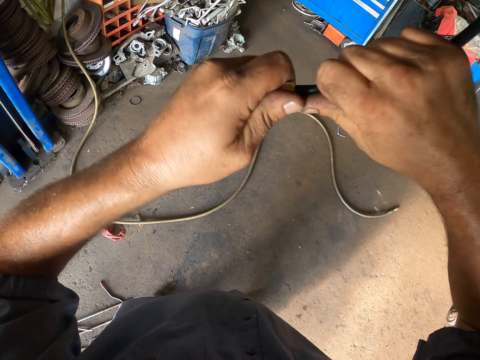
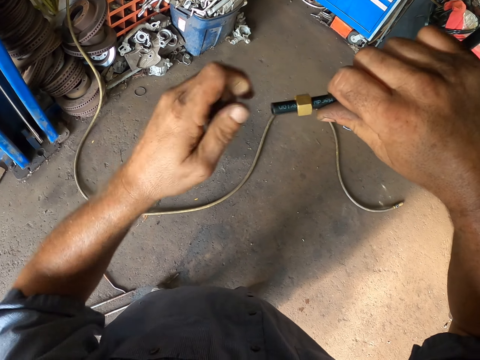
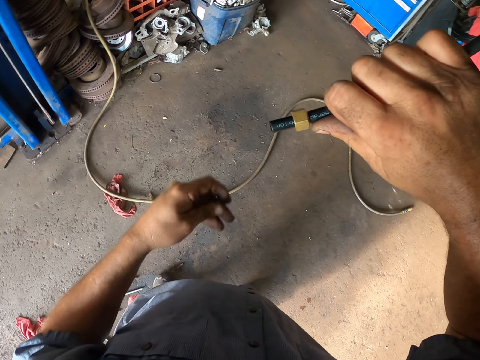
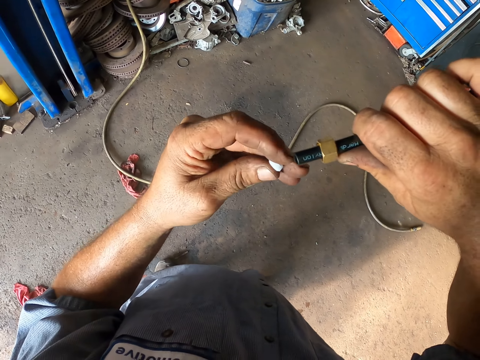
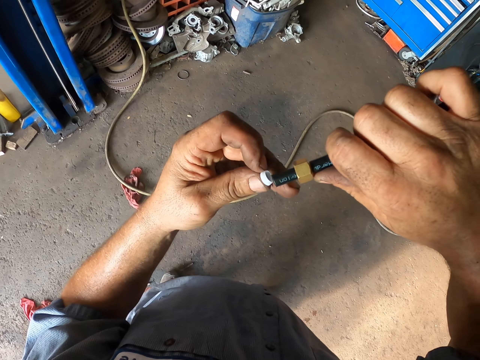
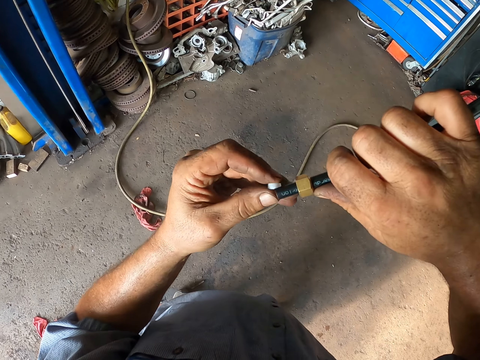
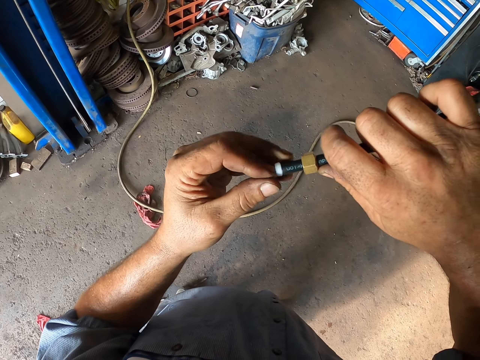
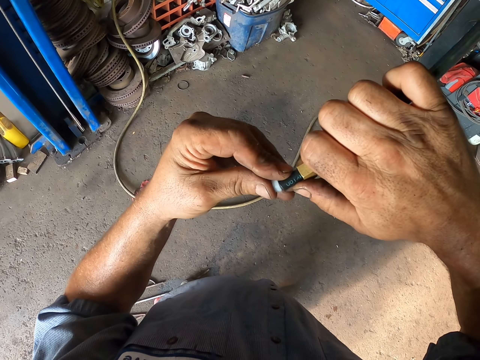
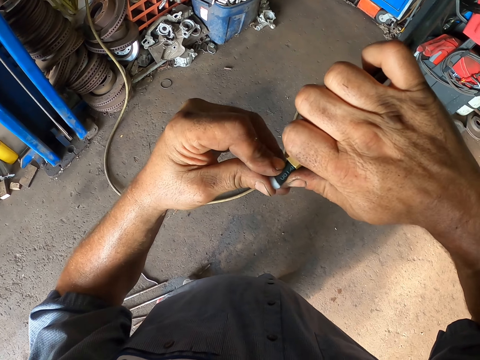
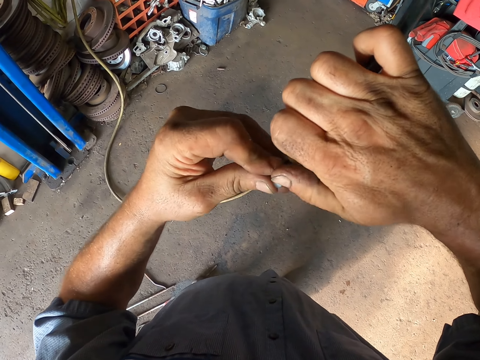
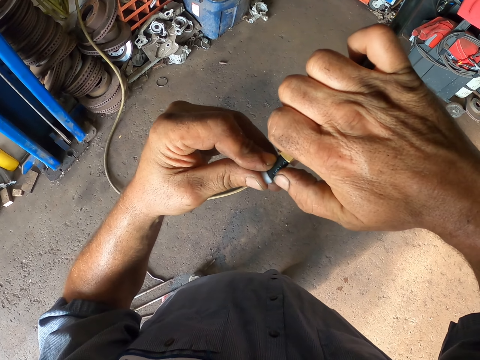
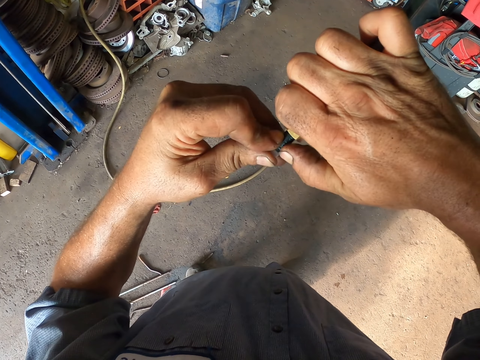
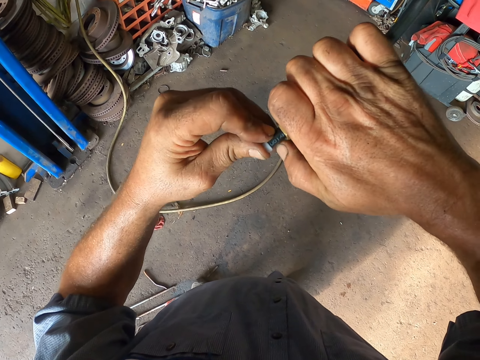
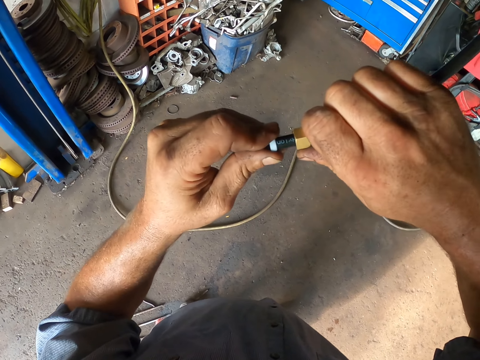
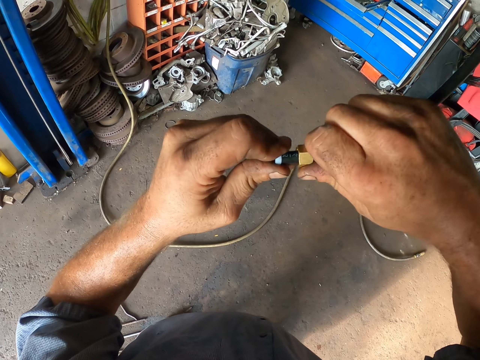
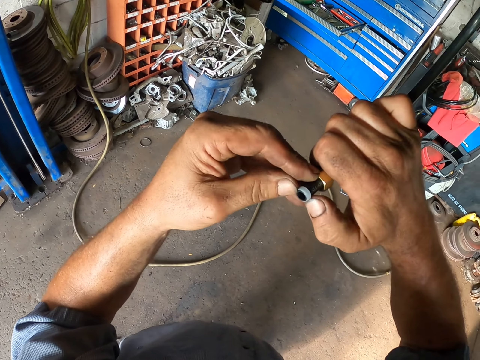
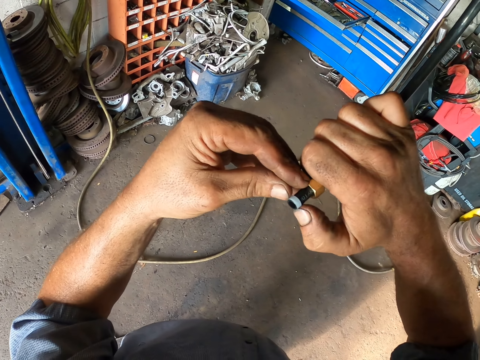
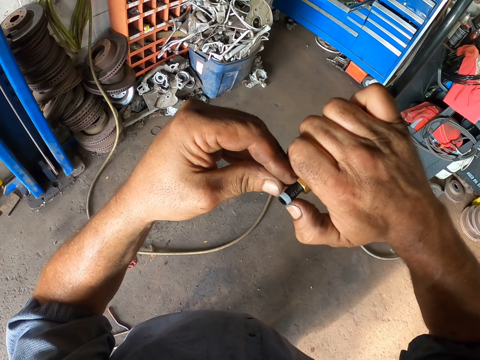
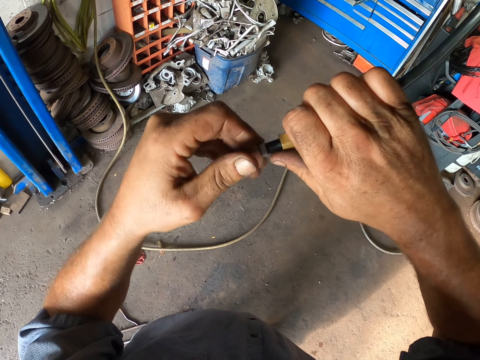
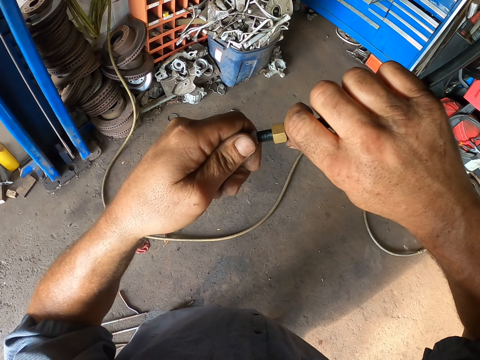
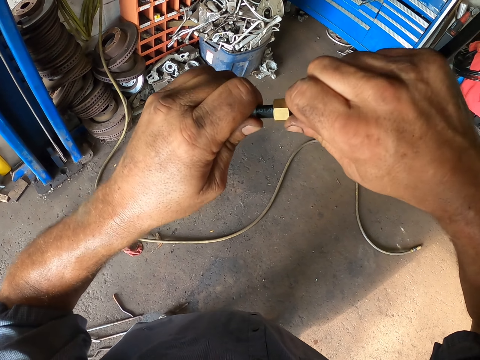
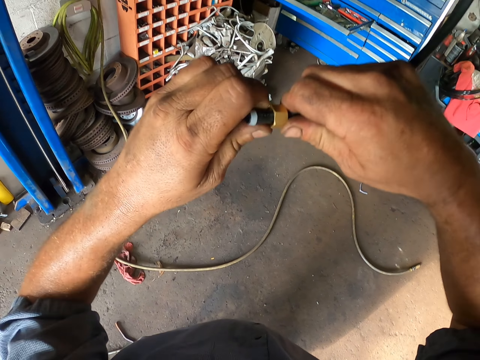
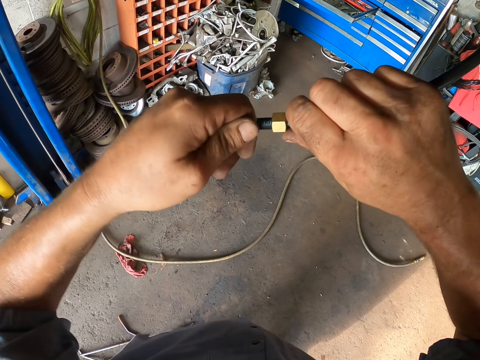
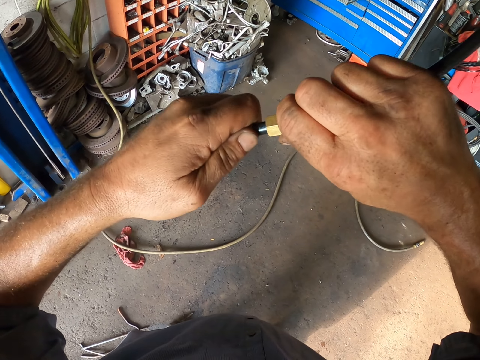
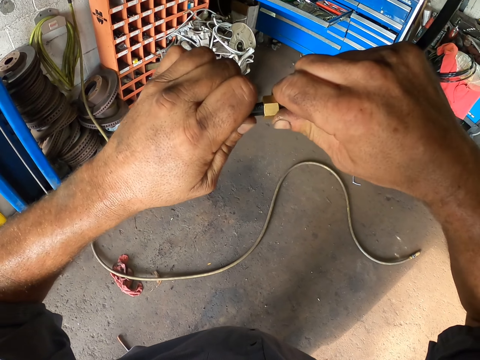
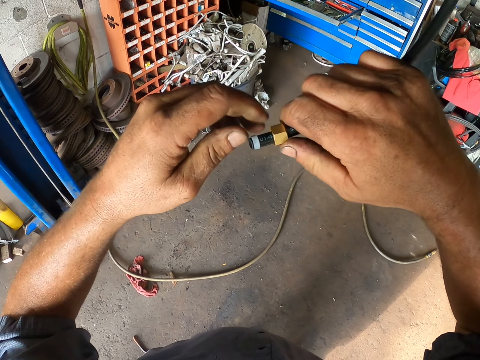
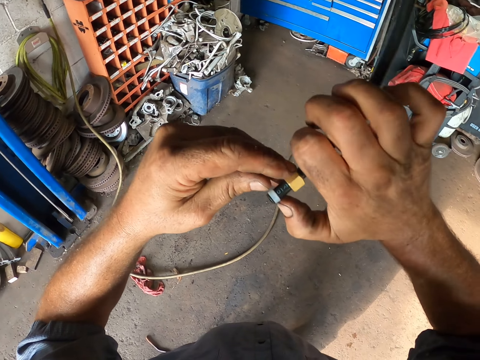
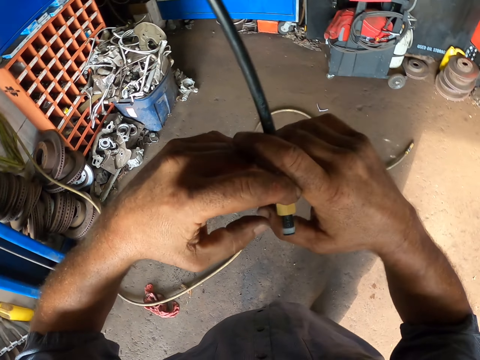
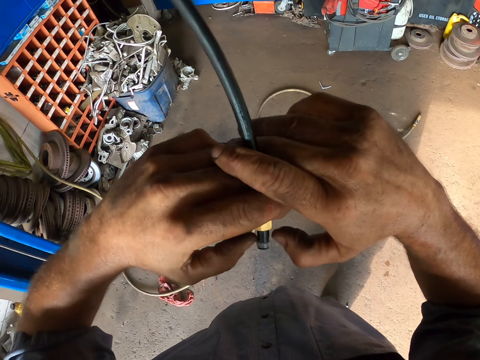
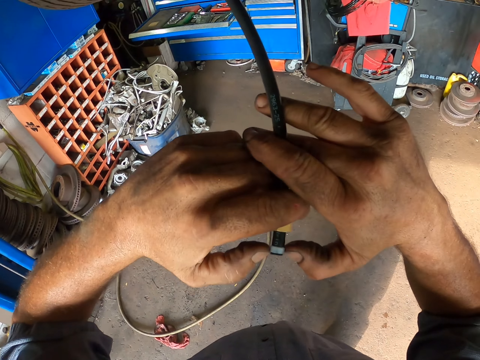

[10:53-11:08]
The camera wearer fits something on the pipe.

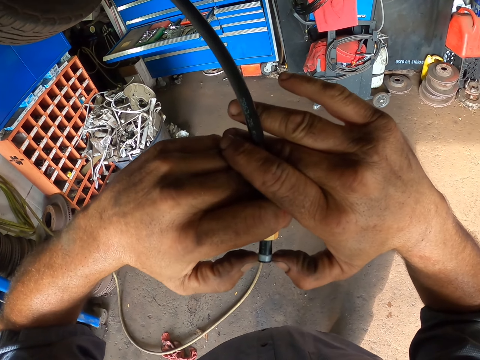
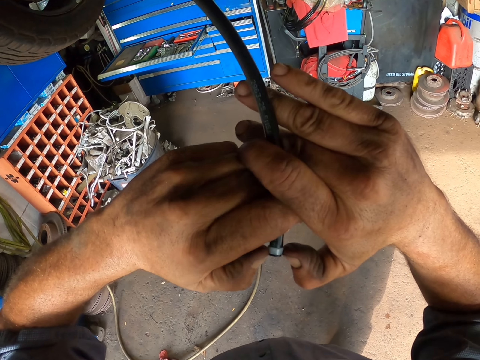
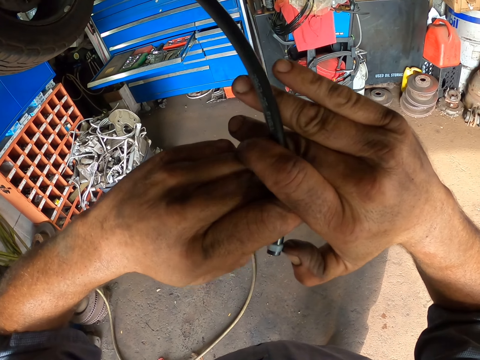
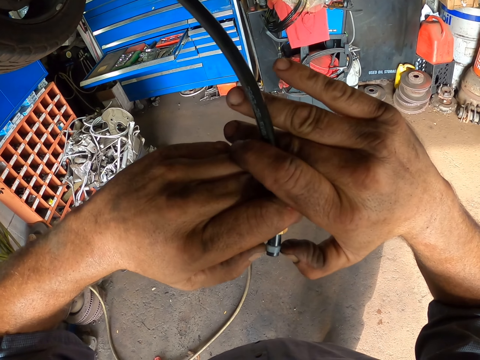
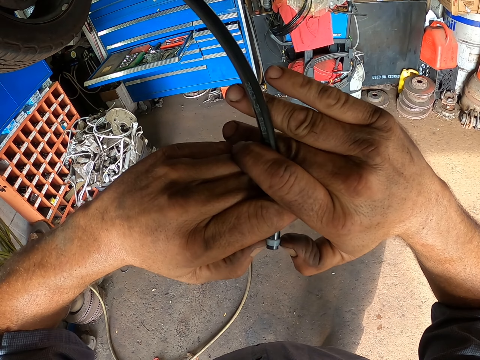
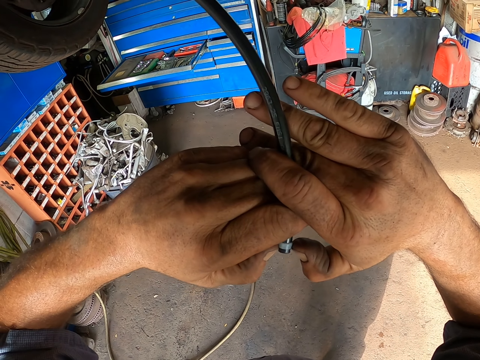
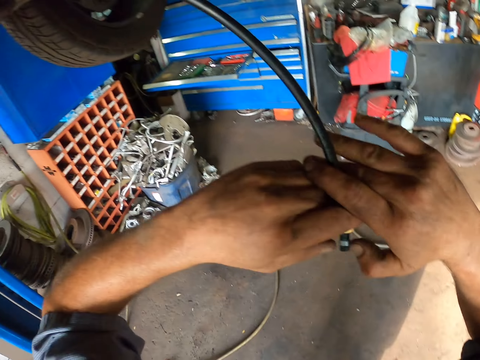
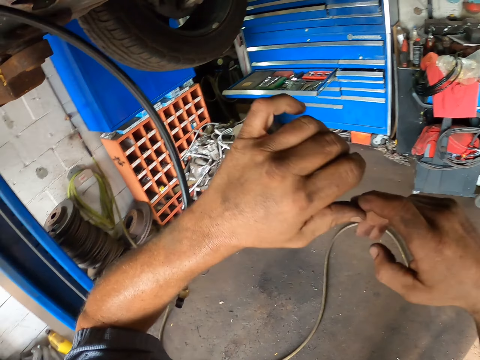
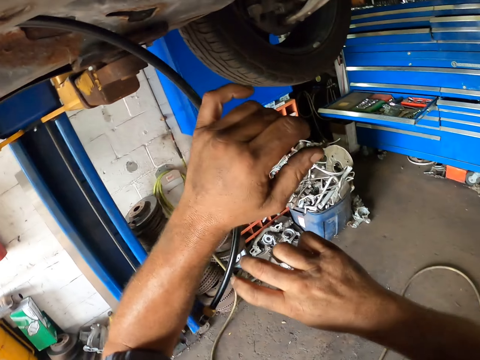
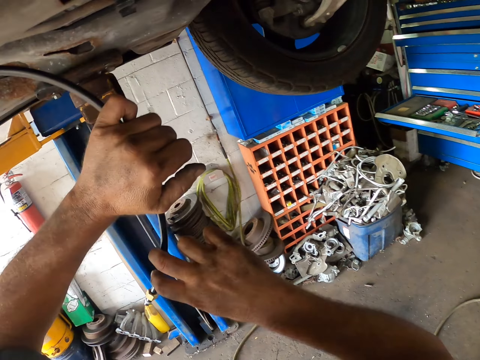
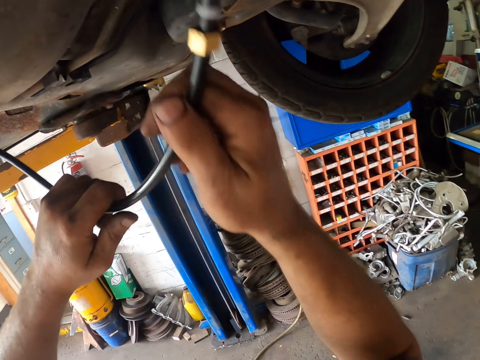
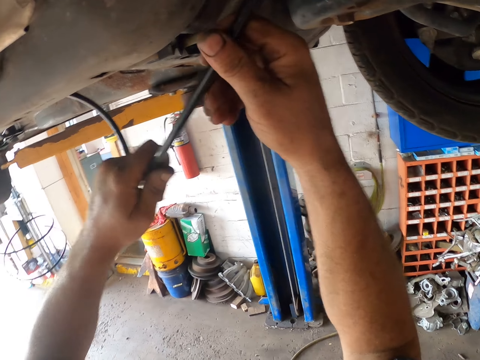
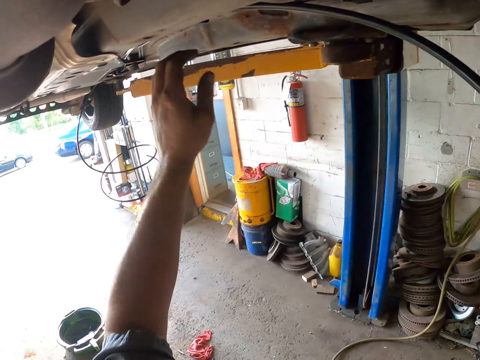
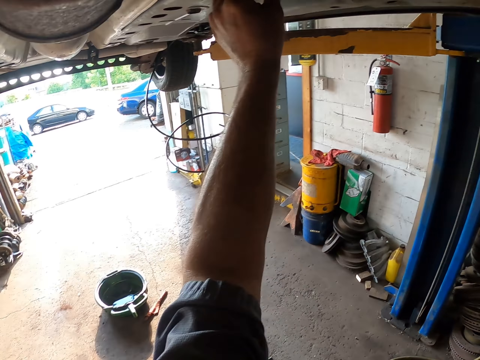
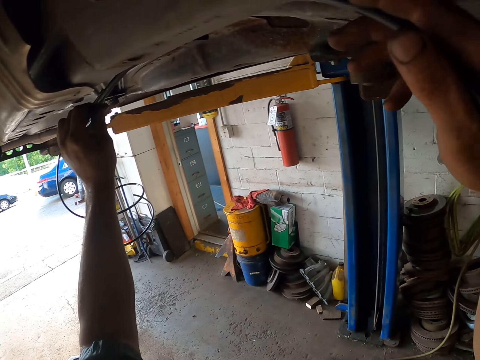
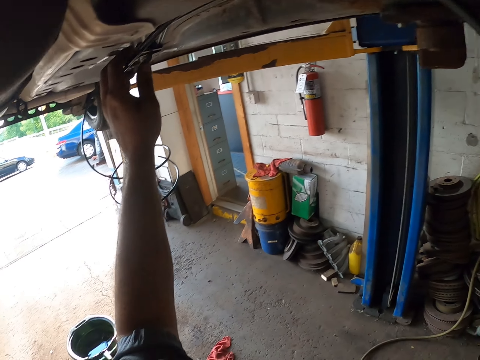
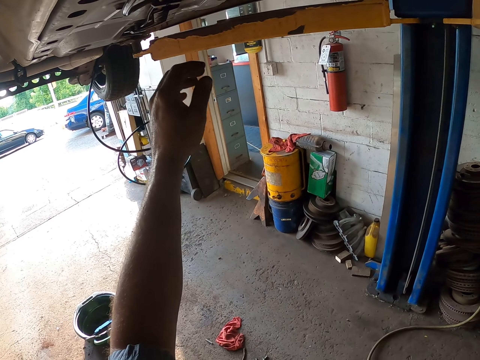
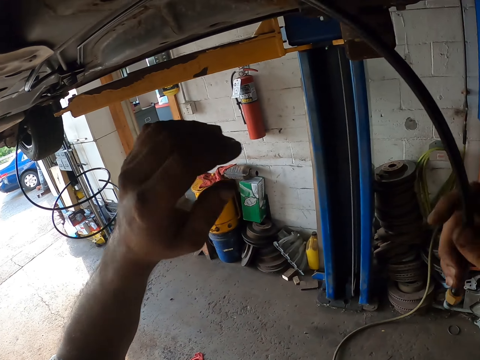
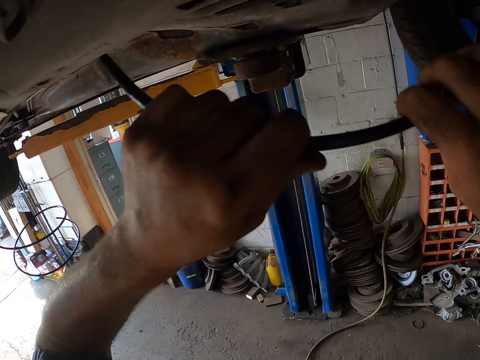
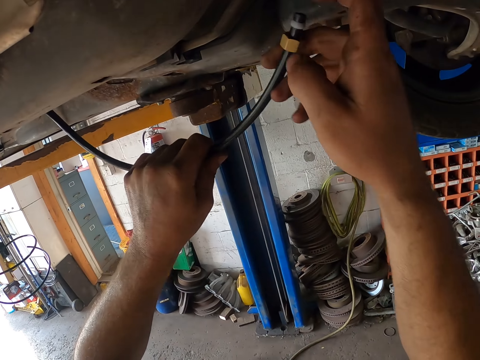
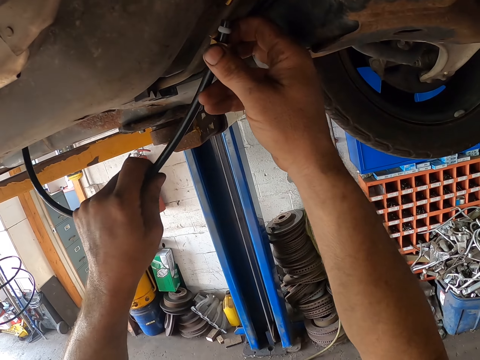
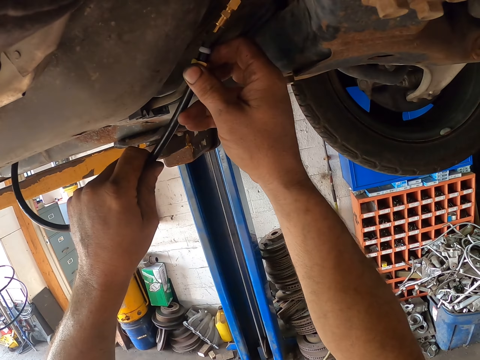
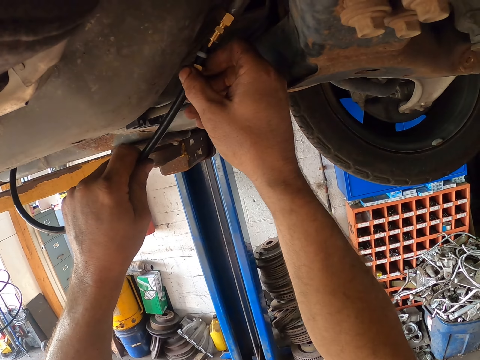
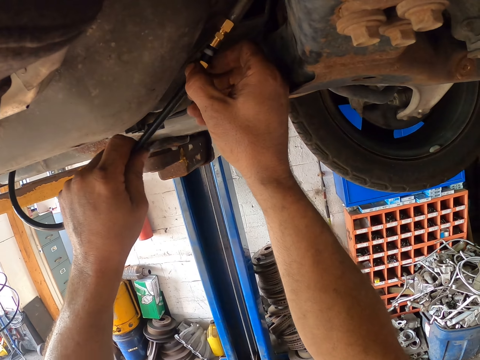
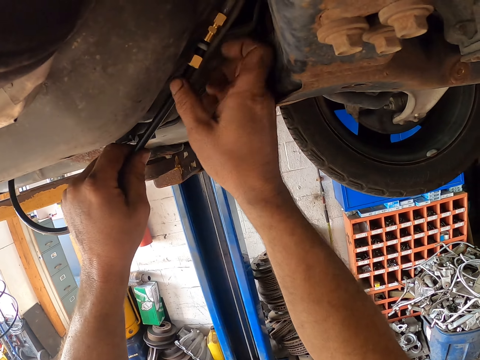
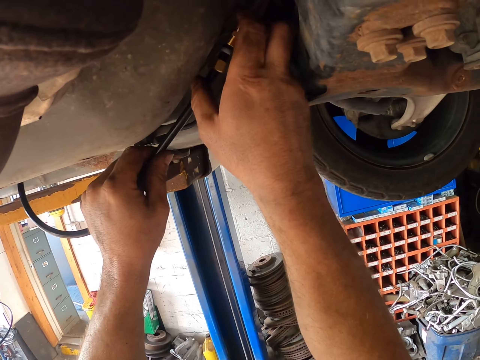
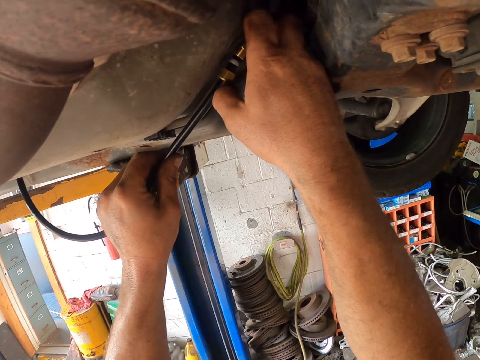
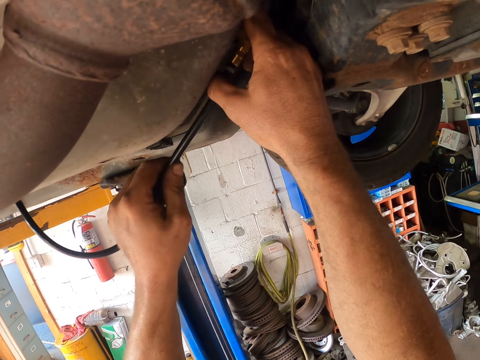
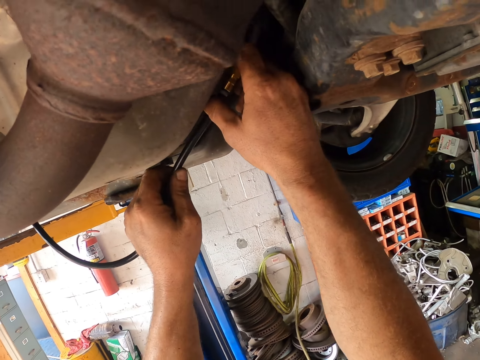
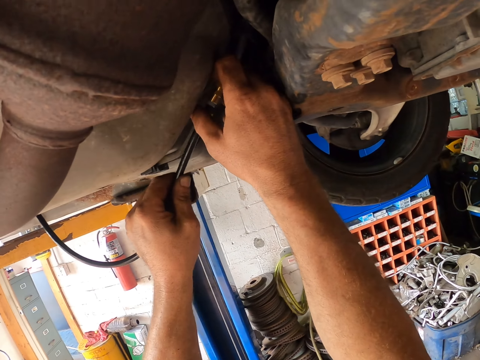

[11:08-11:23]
The camera wearer holds the tube or pipe with his hands. He moves the pipe to the car chassis. He holds the pipe. He holds the pipe again. He connects the tube with something. He fixes the car chassis.
